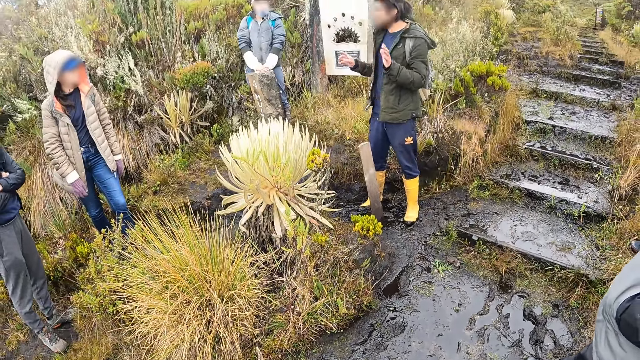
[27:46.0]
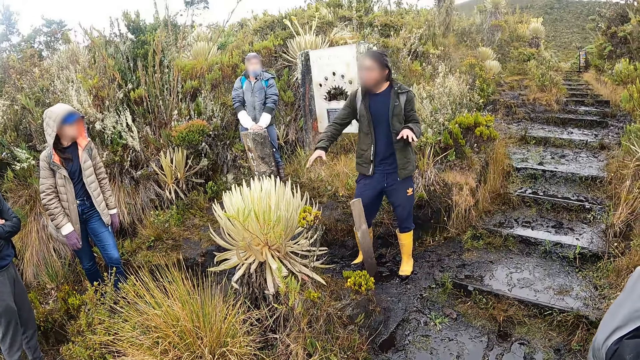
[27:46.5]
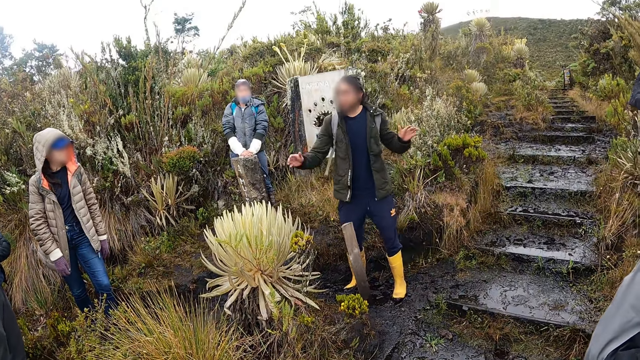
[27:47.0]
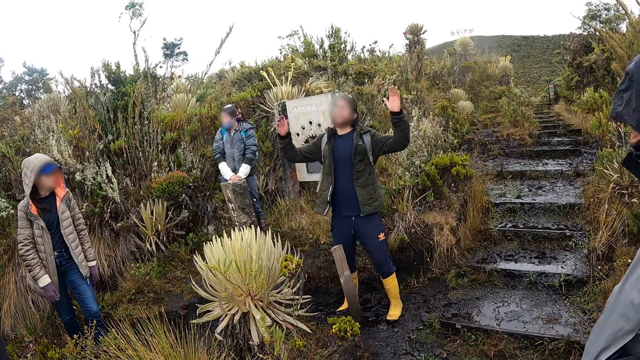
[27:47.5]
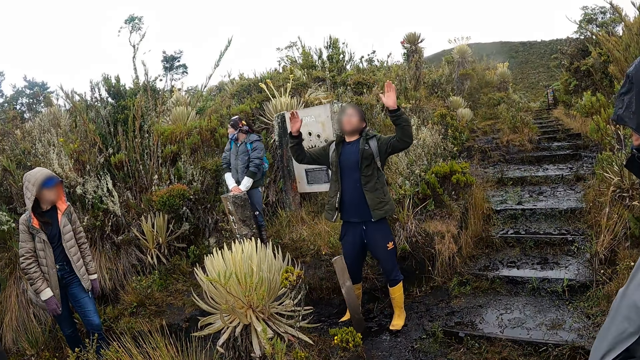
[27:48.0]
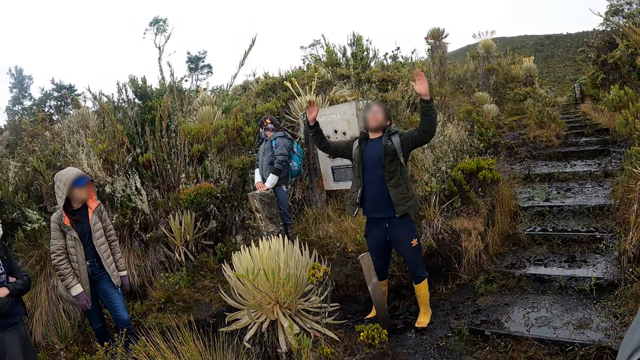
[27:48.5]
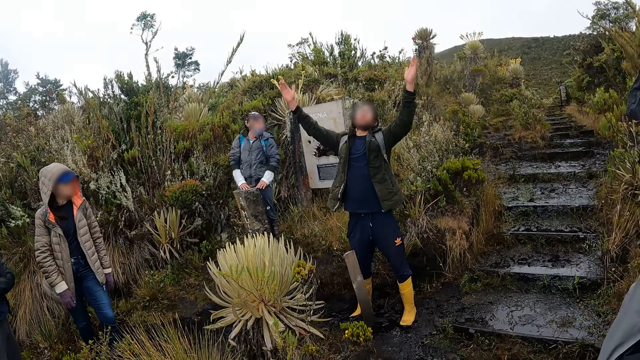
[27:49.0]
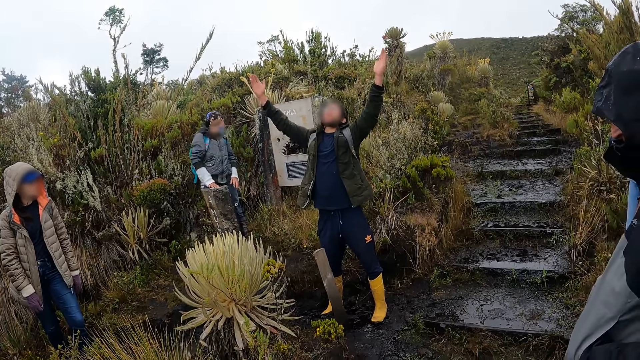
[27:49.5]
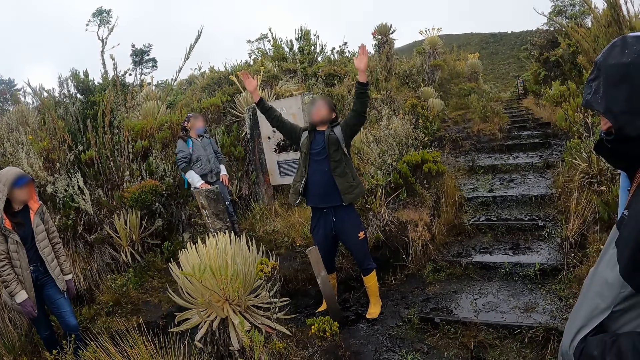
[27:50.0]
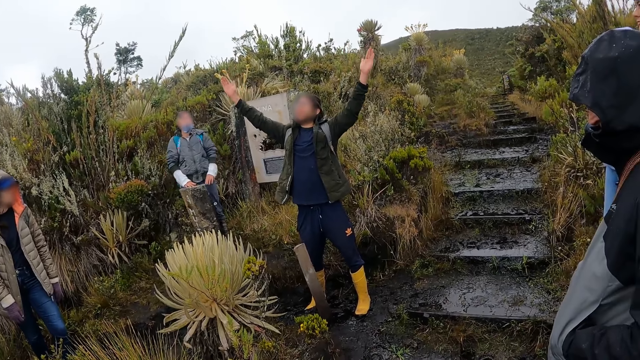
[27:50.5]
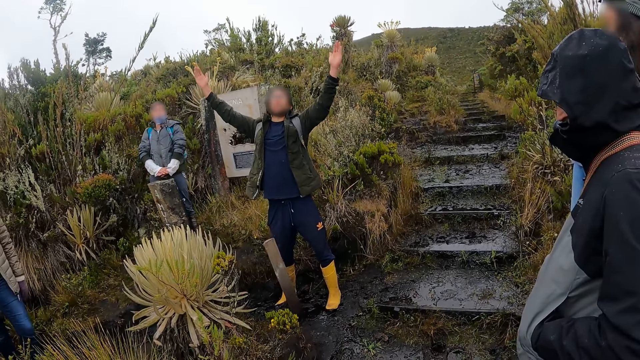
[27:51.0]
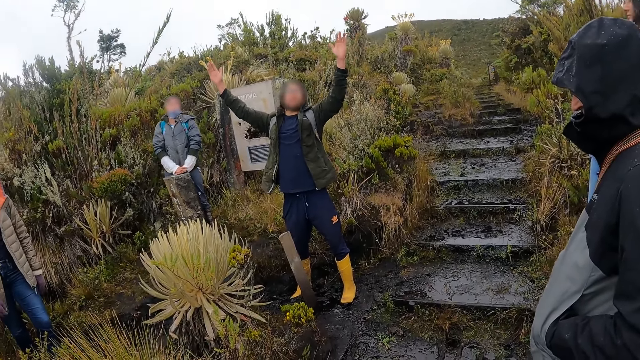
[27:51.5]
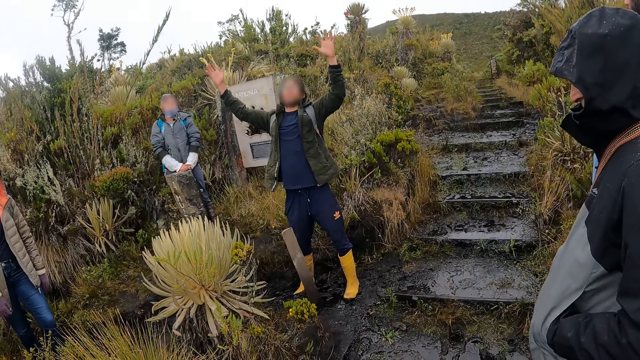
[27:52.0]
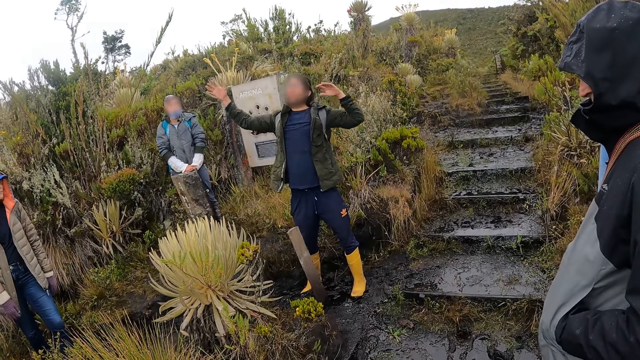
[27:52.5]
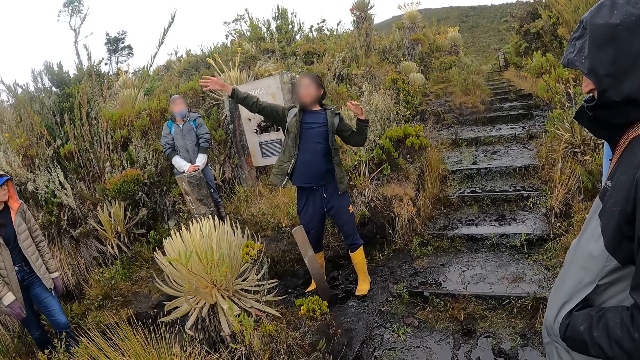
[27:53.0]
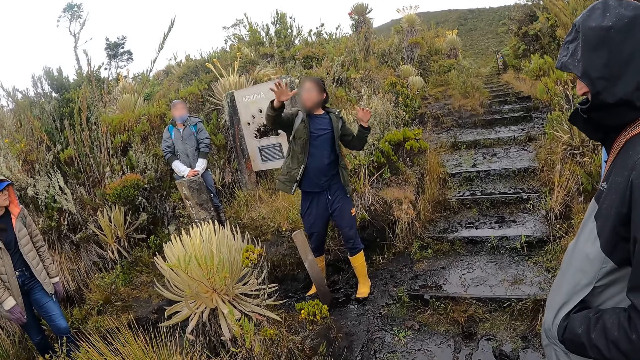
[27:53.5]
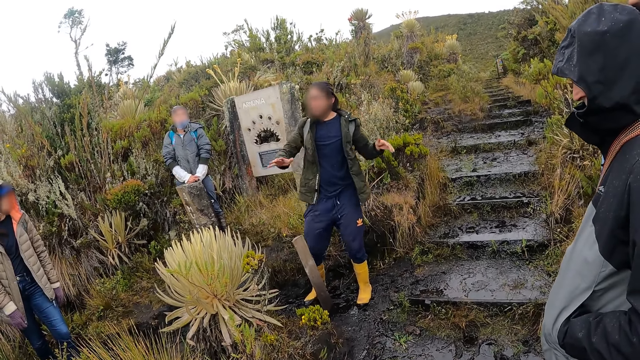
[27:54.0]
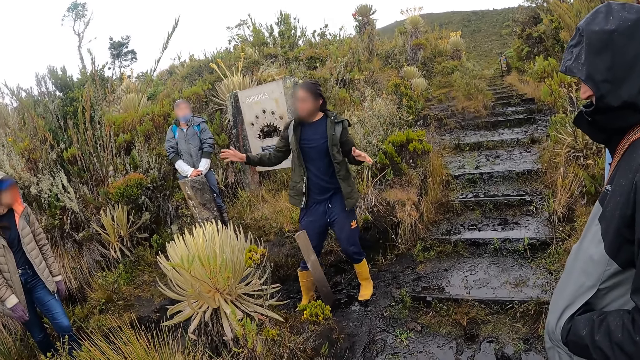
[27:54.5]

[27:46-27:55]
A person lifts his hands up.

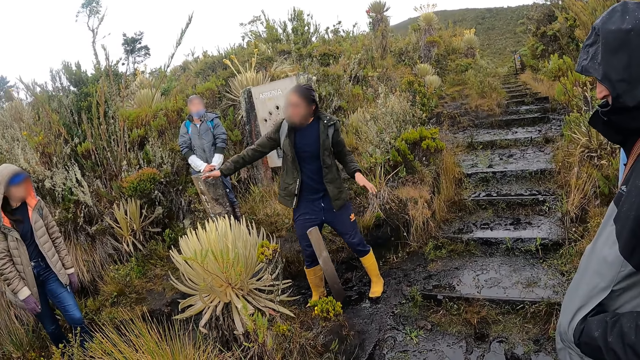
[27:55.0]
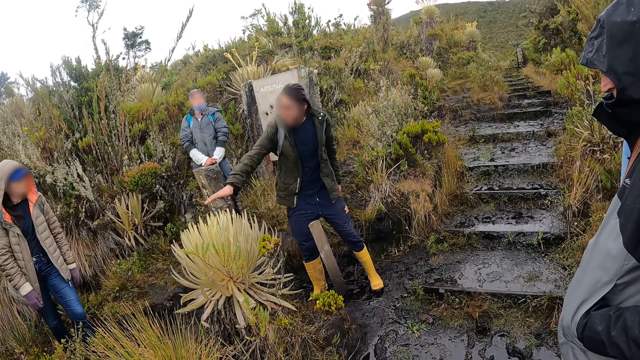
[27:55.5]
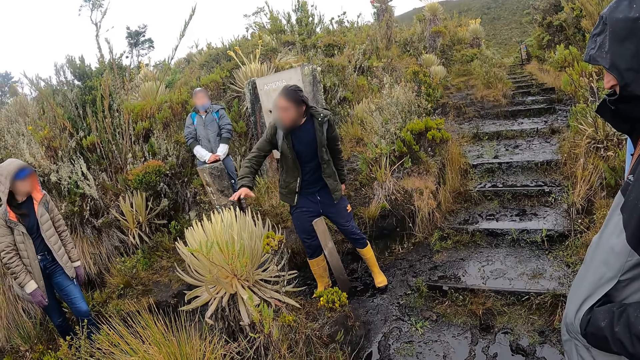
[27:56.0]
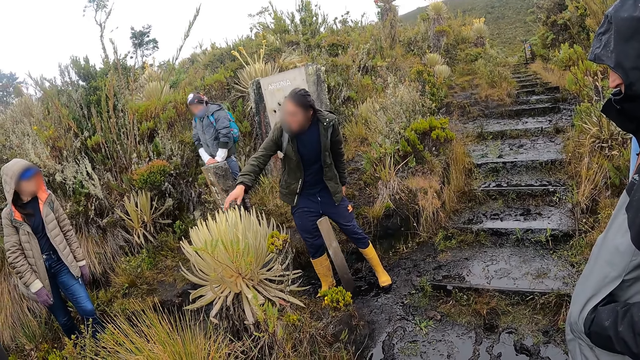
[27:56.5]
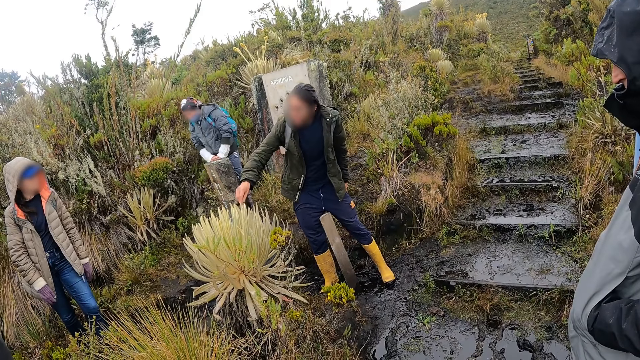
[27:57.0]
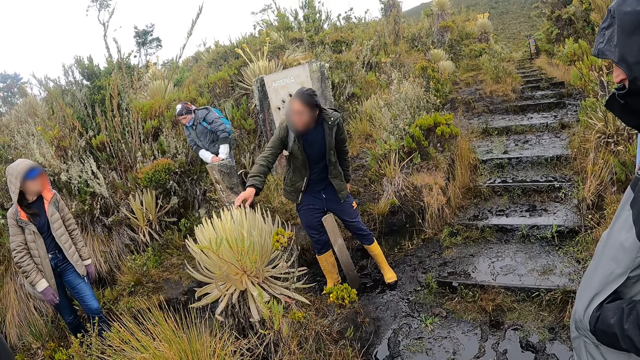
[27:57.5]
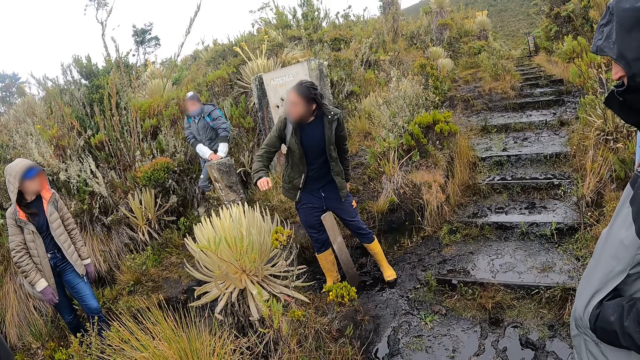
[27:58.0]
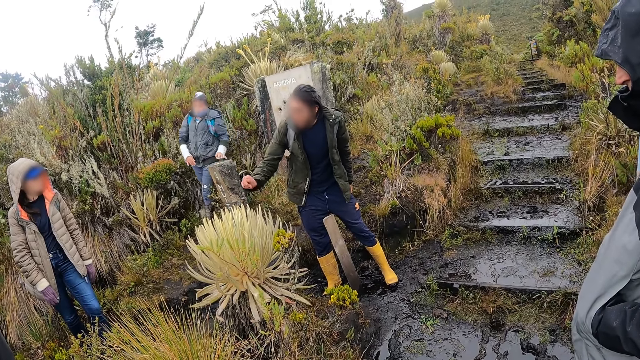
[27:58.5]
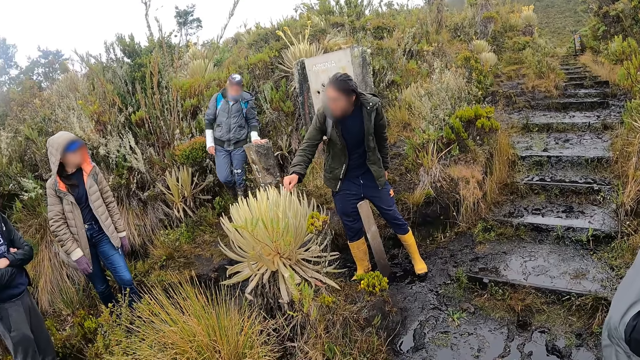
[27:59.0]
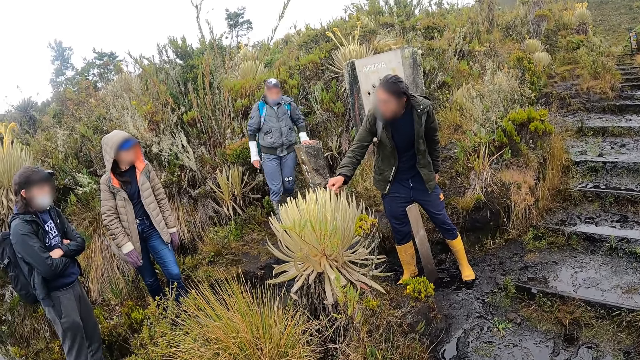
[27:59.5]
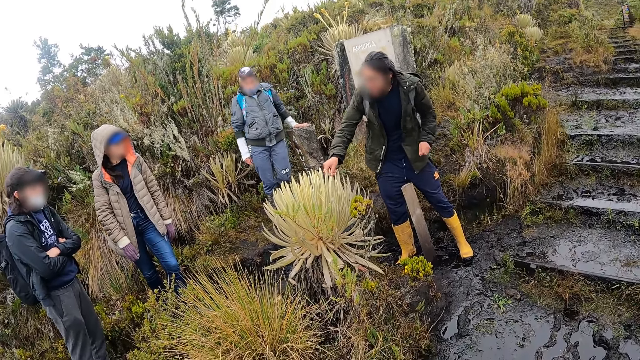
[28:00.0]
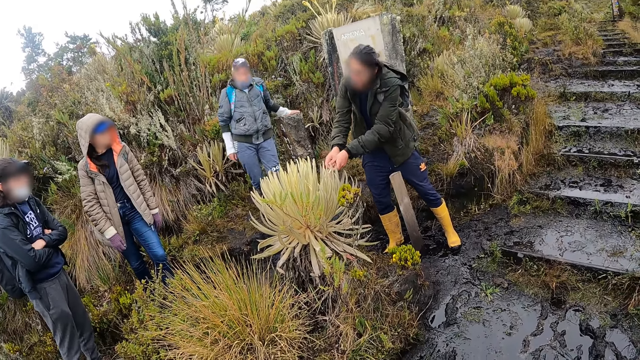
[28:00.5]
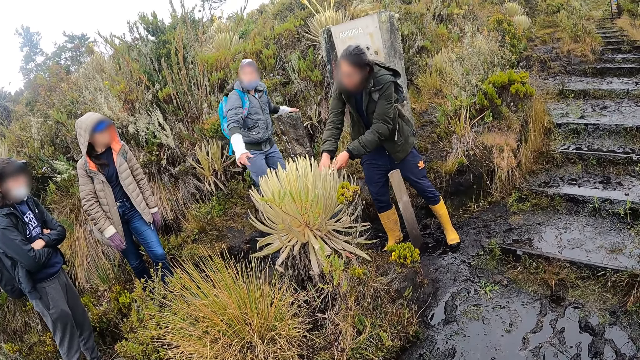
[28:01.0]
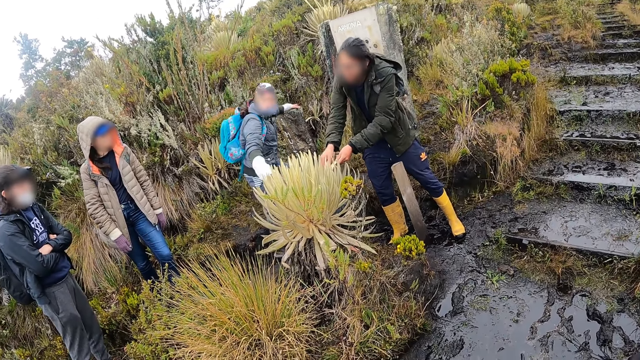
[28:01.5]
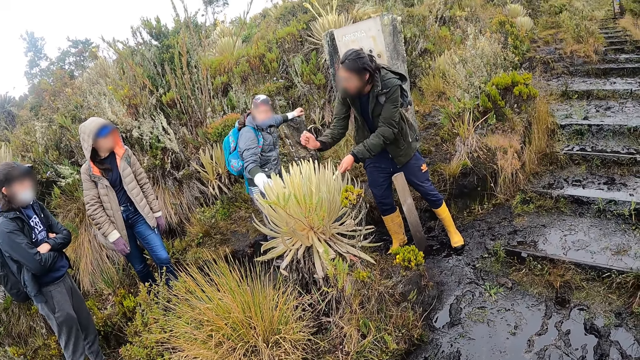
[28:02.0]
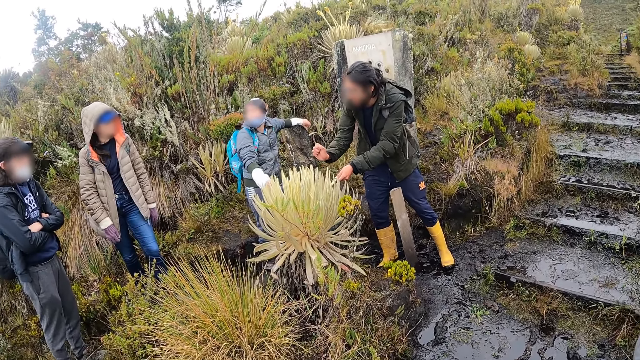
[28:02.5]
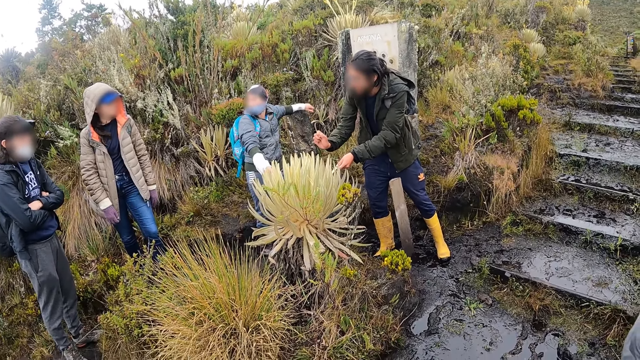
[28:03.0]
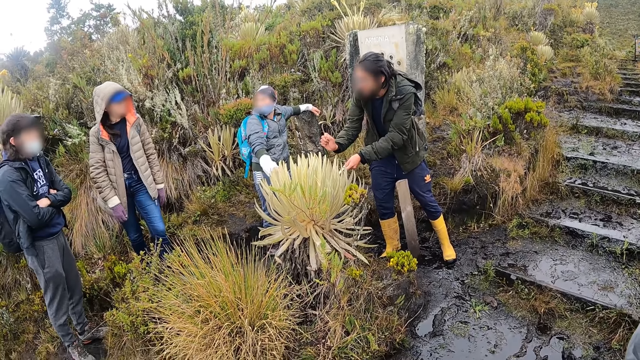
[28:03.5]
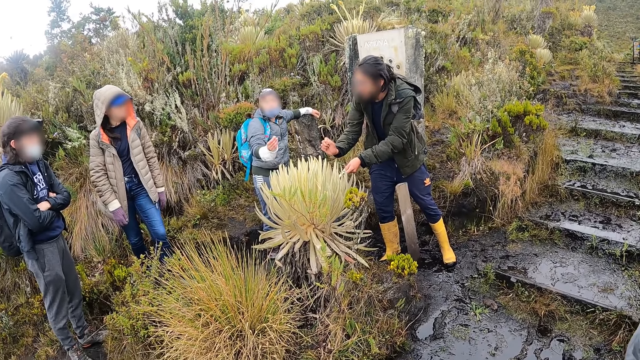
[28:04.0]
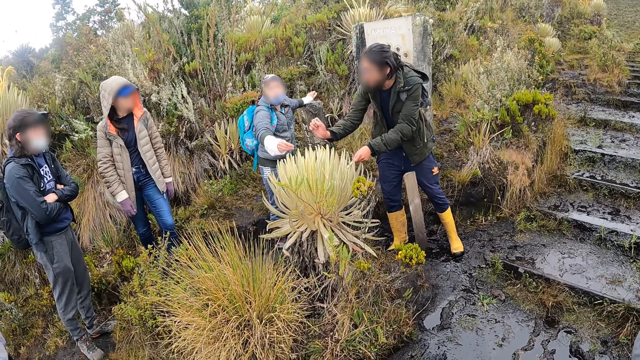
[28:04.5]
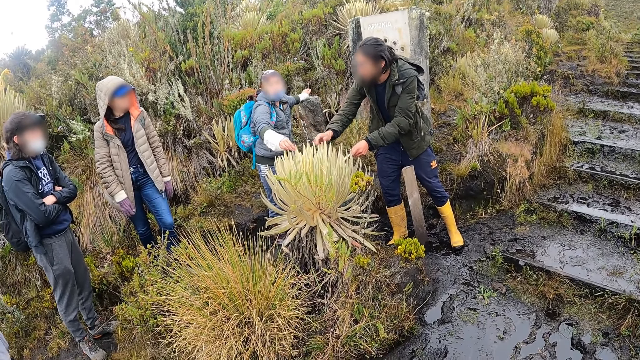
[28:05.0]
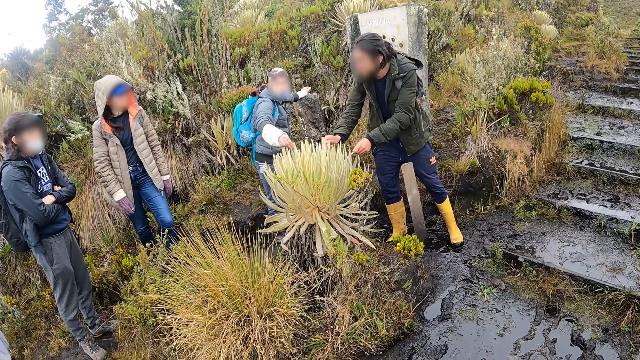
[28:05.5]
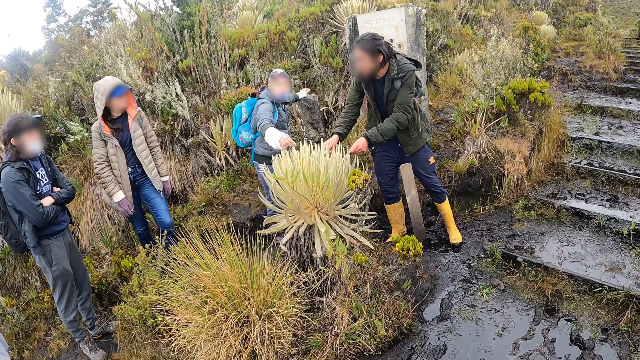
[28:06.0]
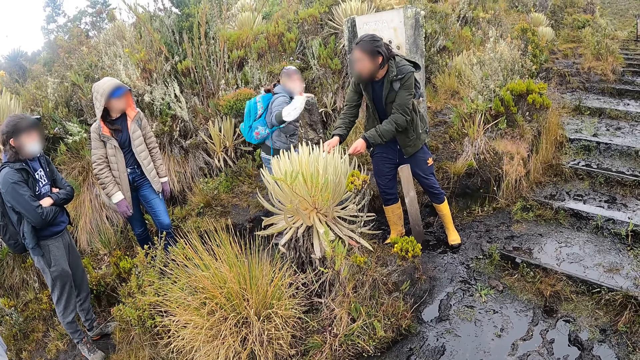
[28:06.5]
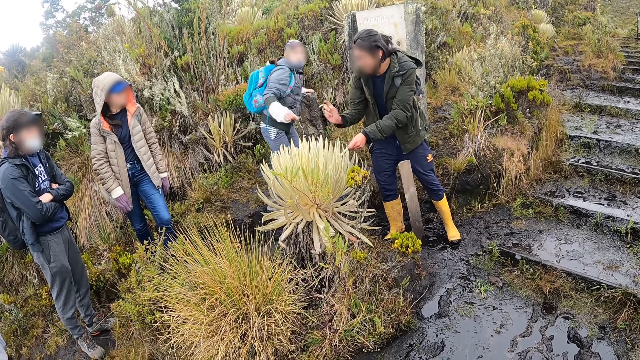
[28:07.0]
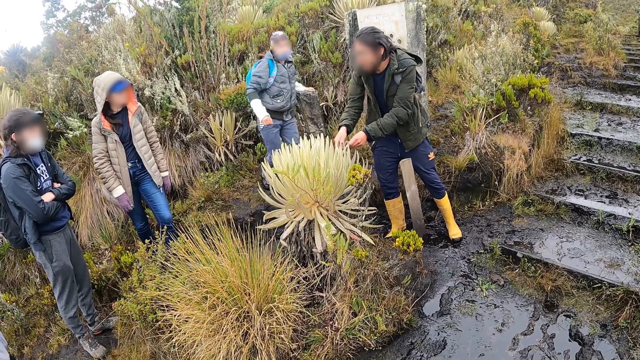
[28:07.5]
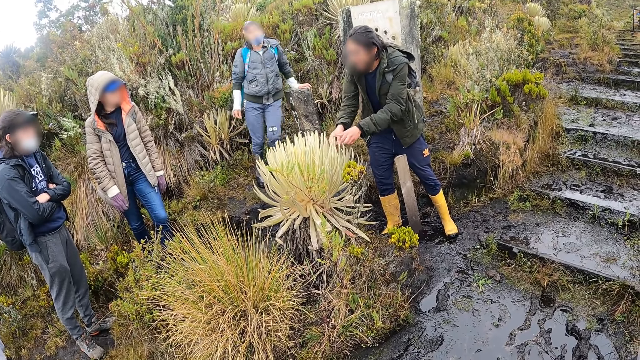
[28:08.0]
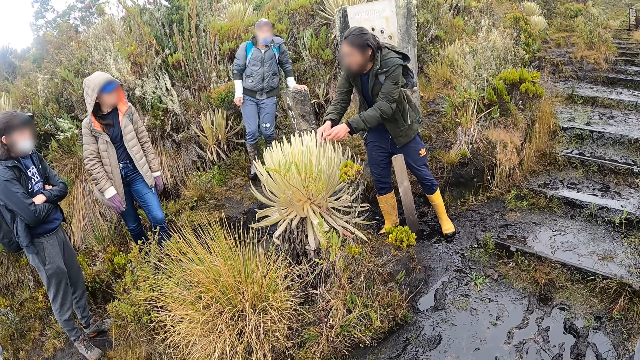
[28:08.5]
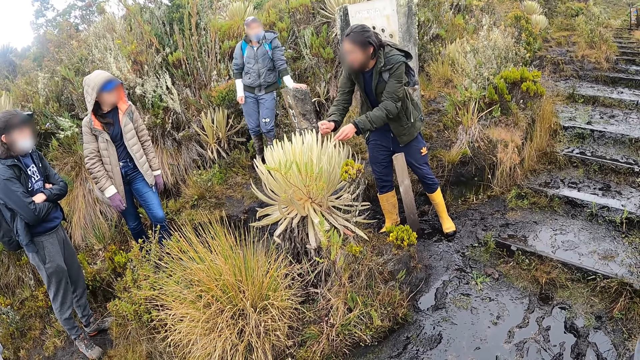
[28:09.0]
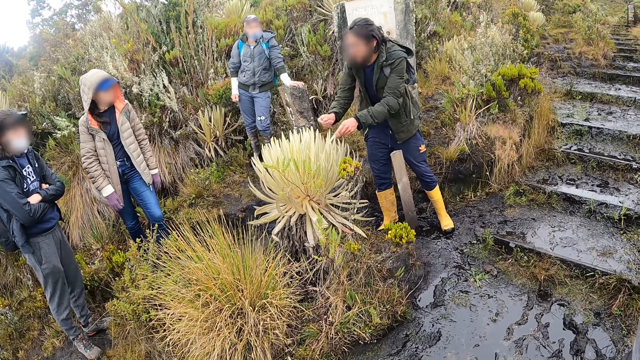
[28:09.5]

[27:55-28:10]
A man touches the Espeletia shrub with his right hand. A person talks to two other persons and the camera wearer. The man touches the Espeletia shrub with both hands. Another man touches the Espeletia shrub with his right hand. One of the two other persons touches the flower. The person who talks touches the flower.
